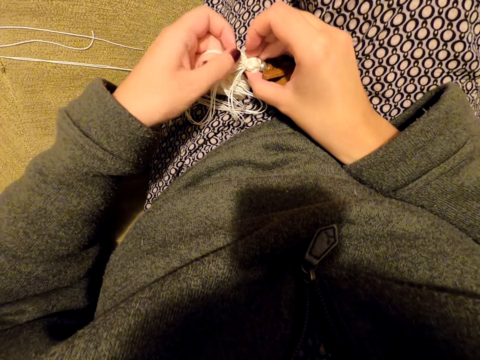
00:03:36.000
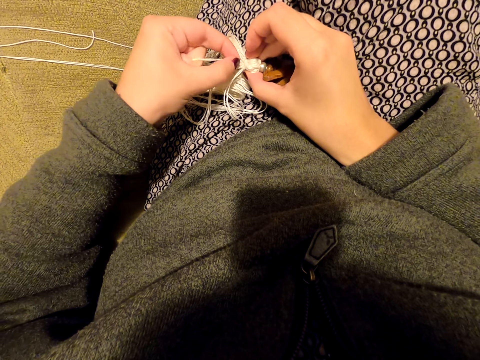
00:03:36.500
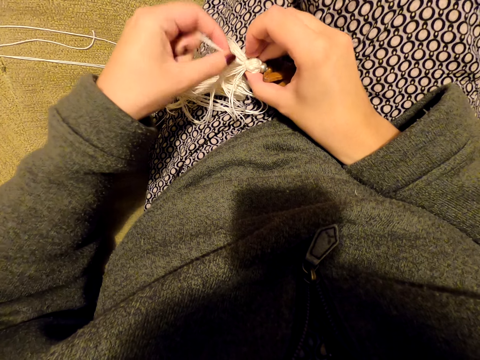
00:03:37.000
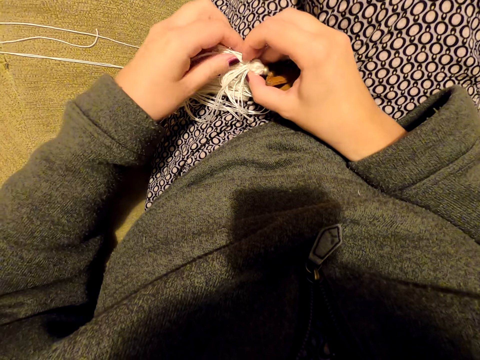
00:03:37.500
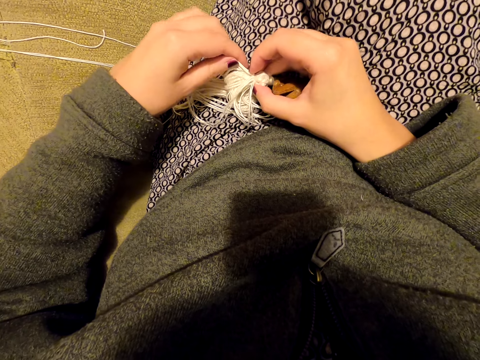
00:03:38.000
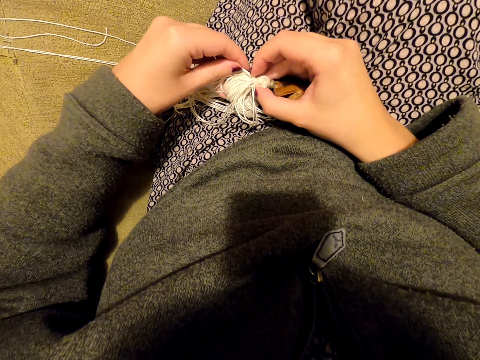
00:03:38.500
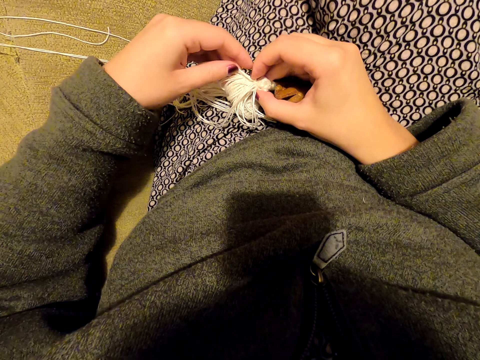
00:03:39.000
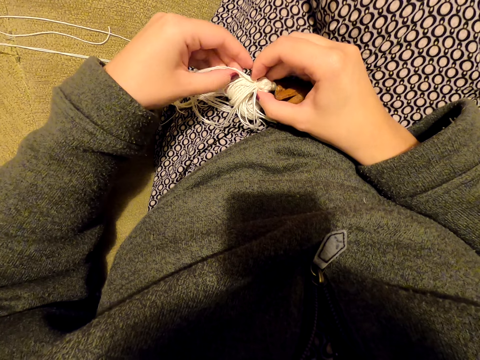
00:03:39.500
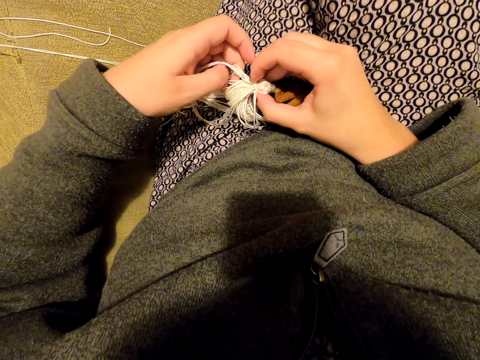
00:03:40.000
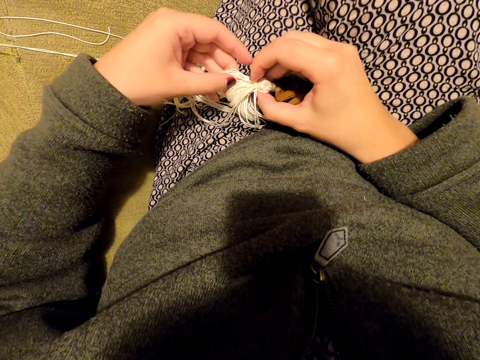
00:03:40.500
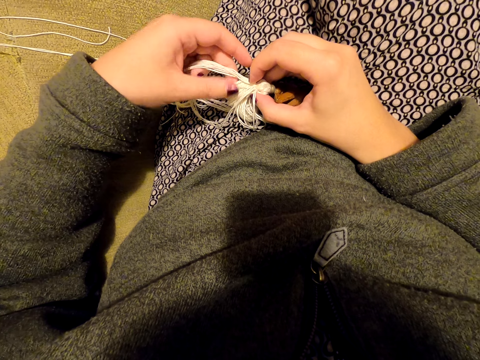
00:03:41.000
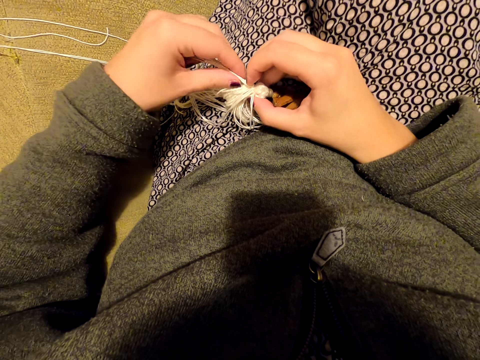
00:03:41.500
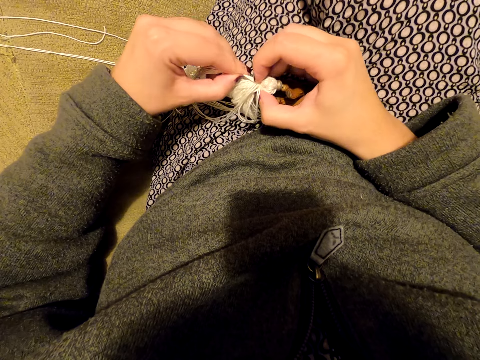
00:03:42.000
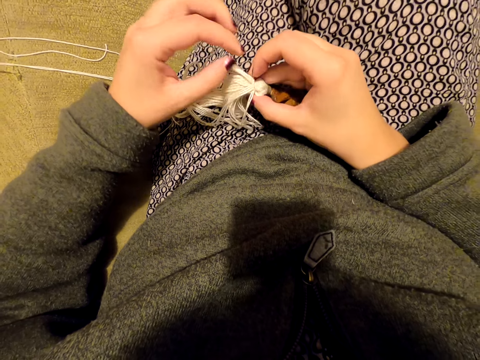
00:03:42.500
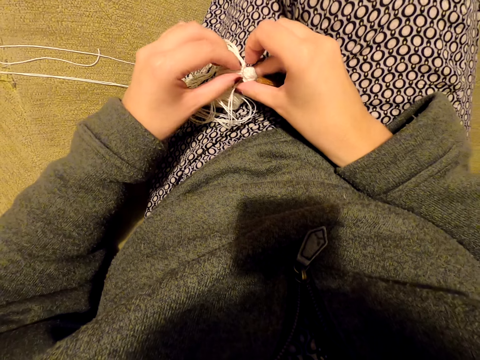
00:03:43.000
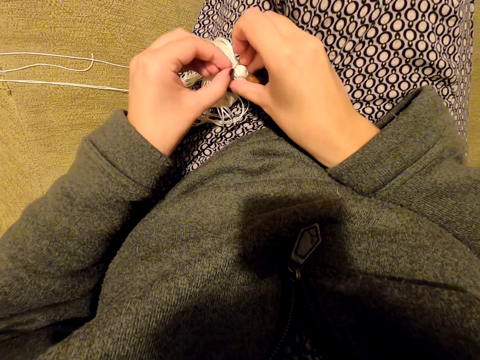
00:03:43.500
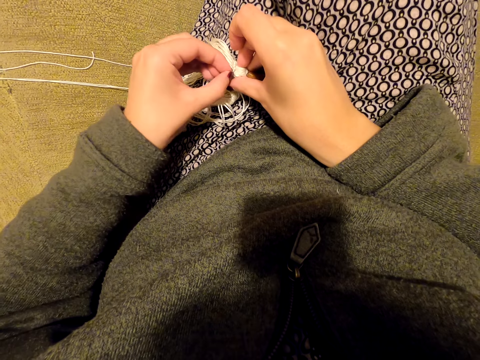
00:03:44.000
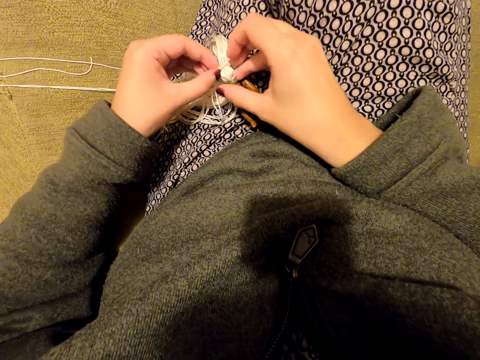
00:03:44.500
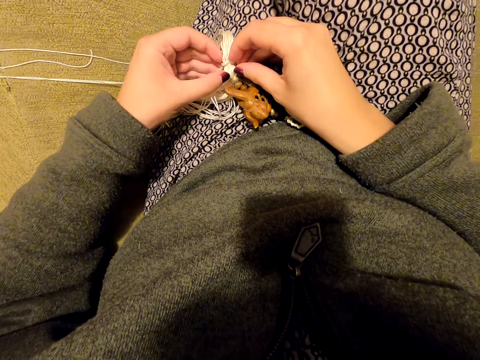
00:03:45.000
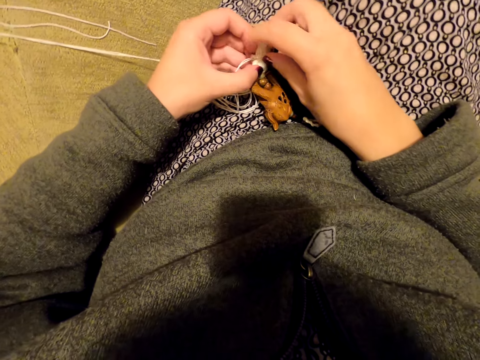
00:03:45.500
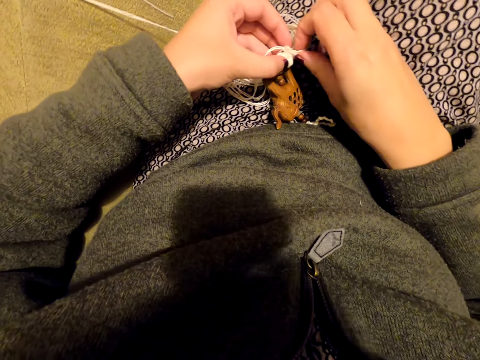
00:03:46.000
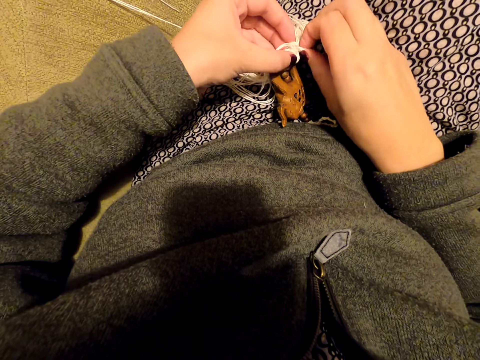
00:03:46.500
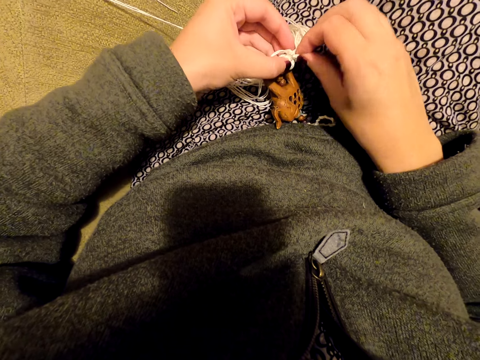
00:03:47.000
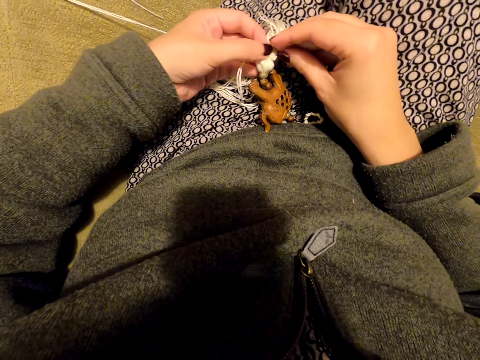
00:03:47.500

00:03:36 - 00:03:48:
The camera wearer picks threads. They tighten the knots.

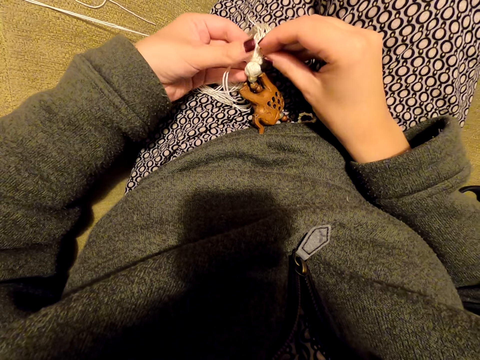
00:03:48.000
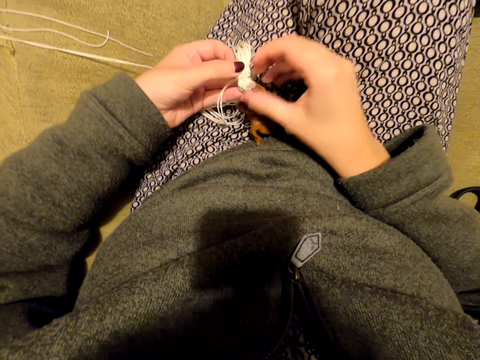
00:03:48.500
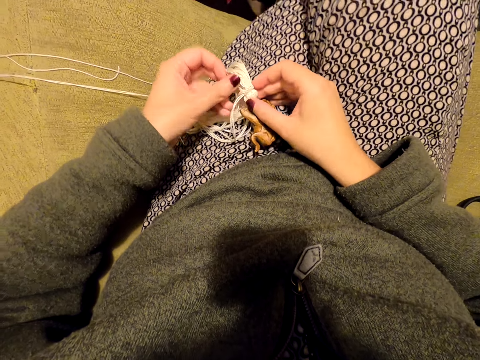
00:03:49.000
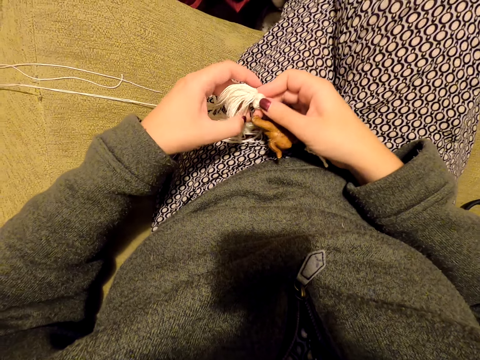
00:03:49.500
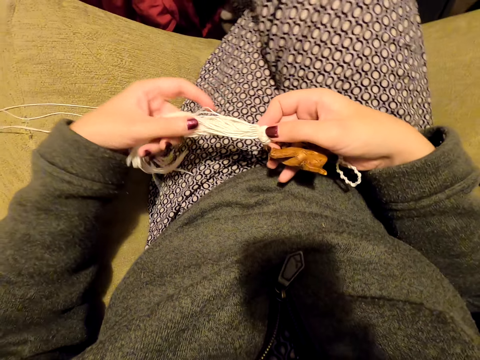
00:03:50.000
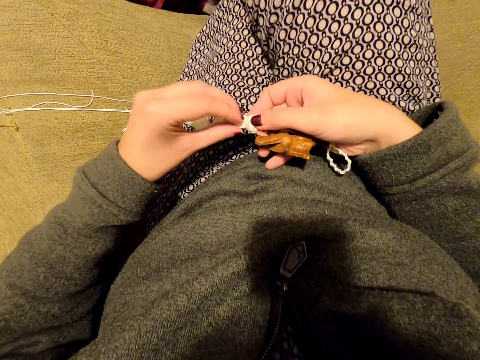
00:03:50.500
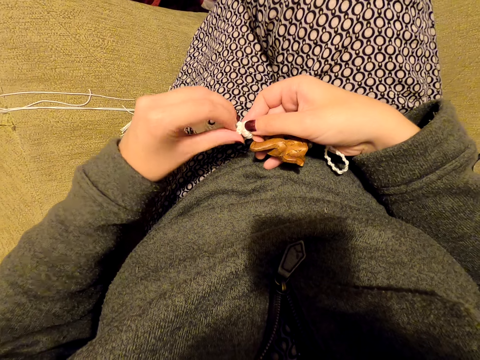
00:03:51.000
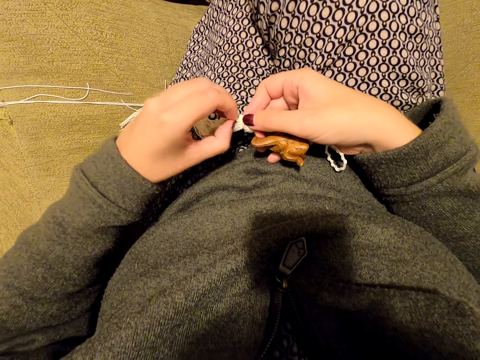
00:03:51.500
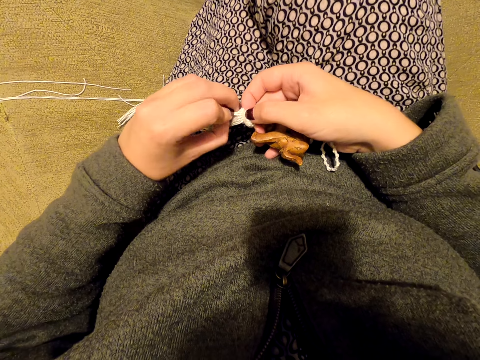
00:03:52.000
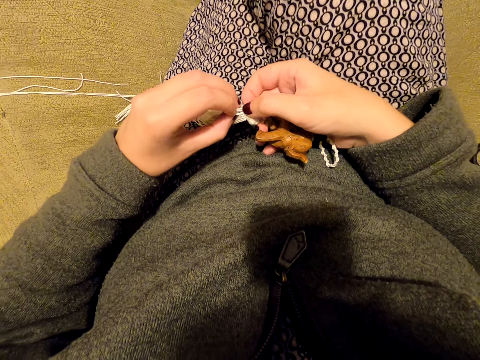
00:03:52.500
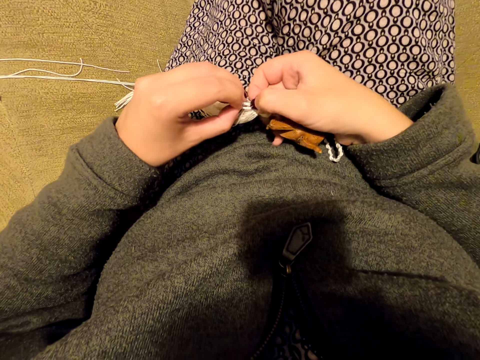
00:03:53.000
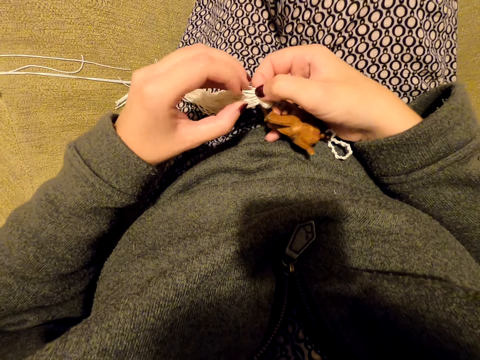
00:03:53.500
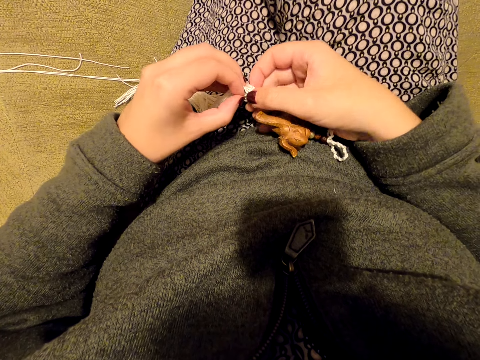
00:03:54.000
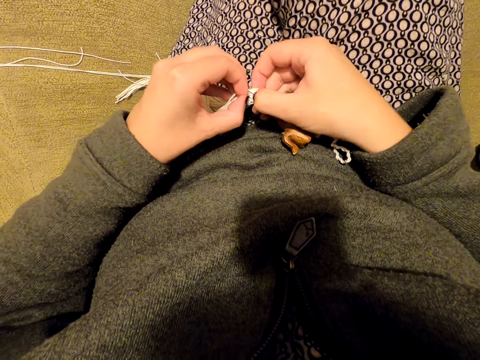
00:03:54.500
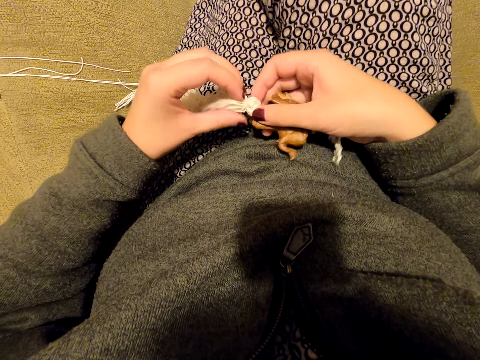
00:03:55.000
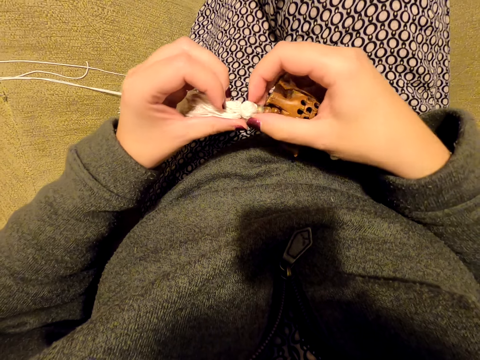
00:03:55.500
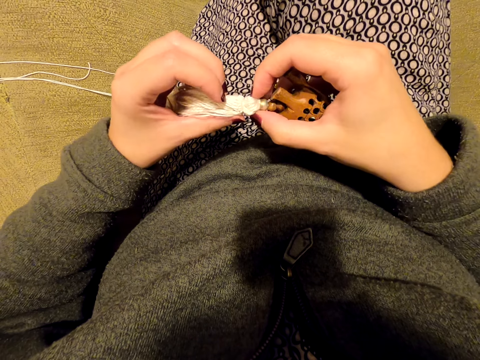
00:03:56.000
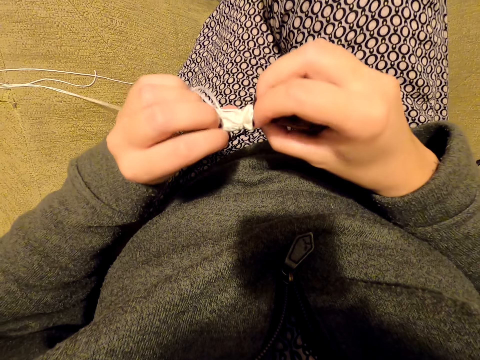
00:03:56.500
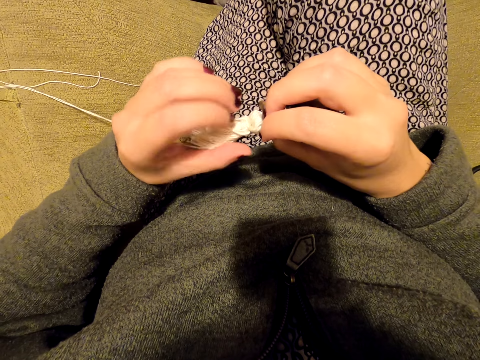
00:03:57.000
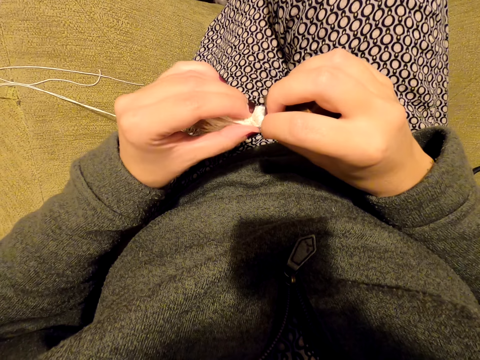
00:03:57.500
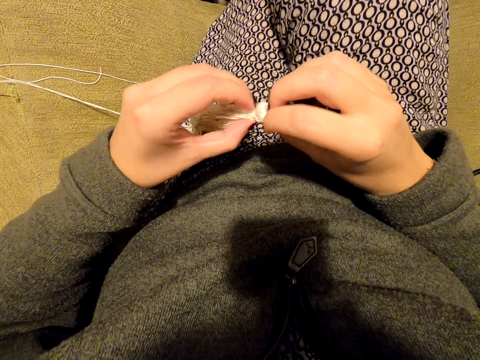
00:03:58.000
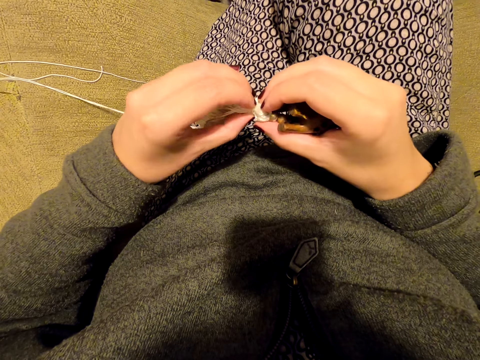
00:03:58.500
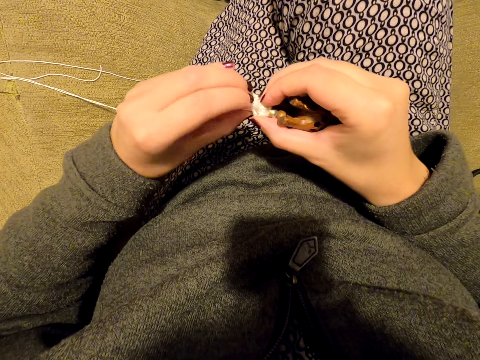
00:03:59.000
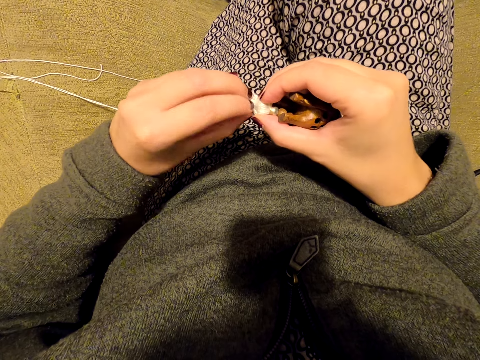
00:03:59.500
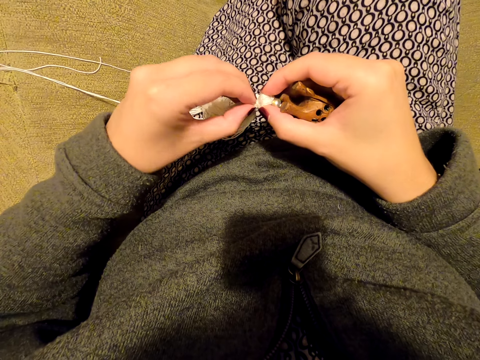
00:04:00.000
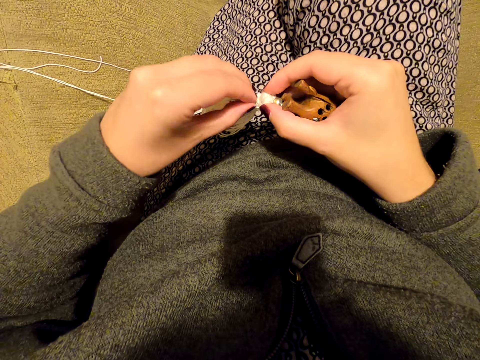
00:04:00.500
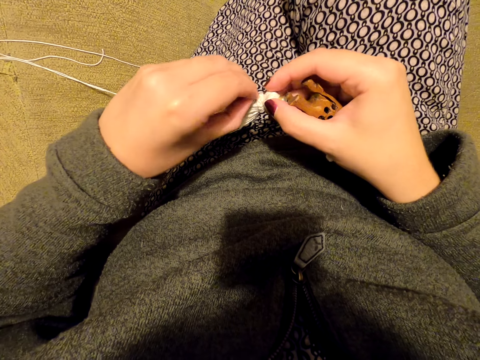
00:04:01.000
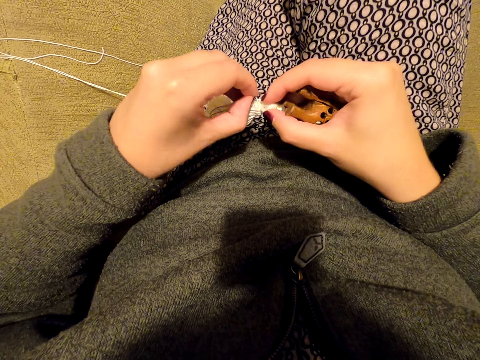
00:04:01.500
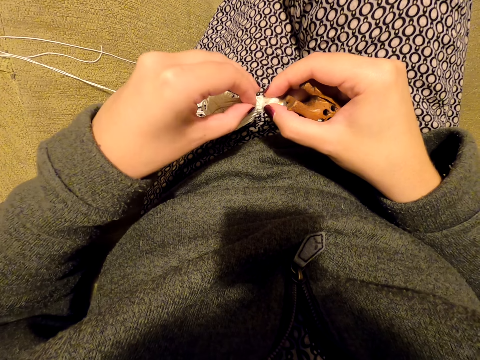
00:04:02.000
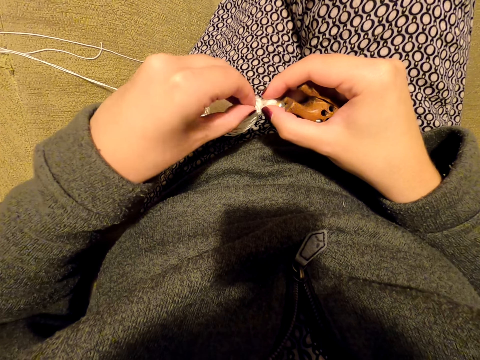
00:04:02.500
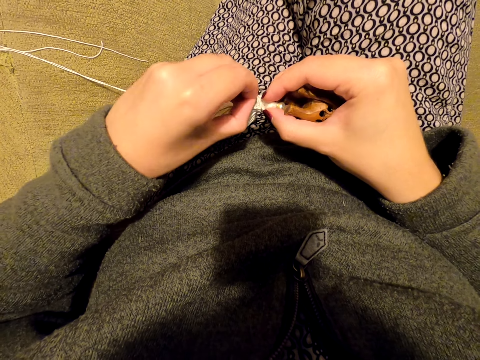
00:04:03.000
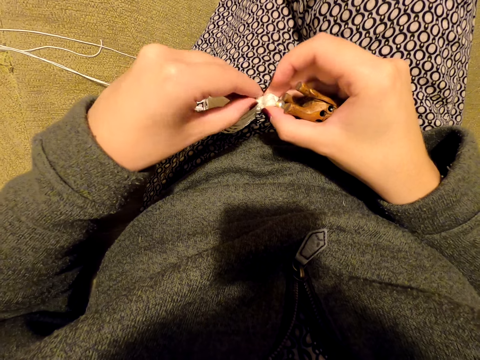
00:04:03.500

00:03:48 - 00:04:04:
The camera wearer lifts the tassel decoration off her leg. She aligns the threads and tightens the knots. She examines the tassel decoration. She turns something. She tightens the knots. She adjusts something.
